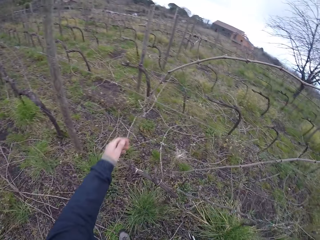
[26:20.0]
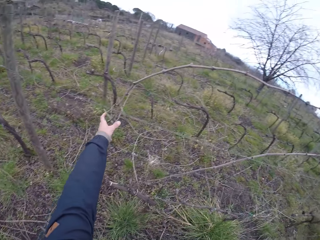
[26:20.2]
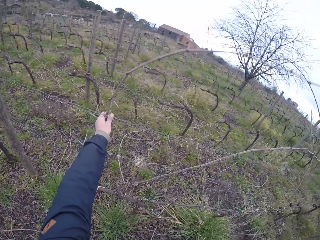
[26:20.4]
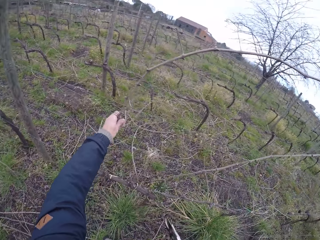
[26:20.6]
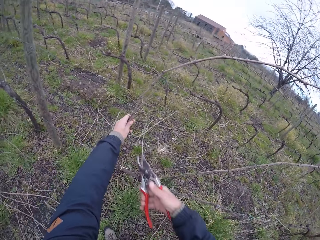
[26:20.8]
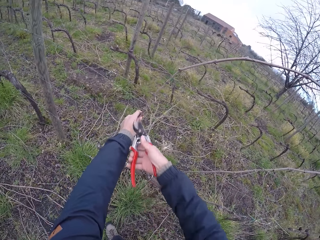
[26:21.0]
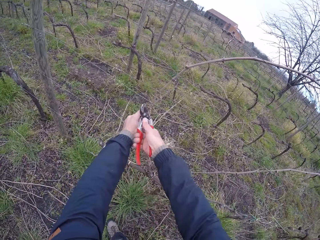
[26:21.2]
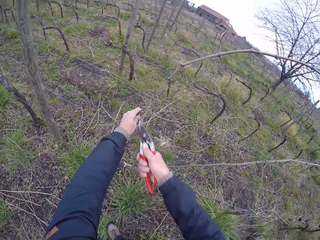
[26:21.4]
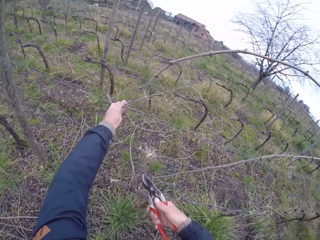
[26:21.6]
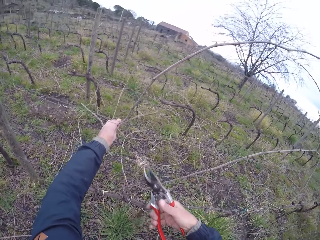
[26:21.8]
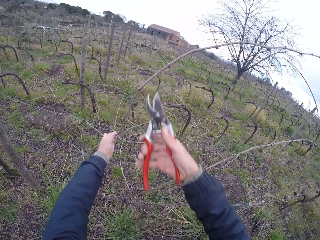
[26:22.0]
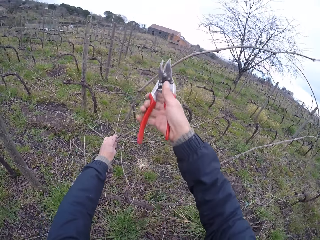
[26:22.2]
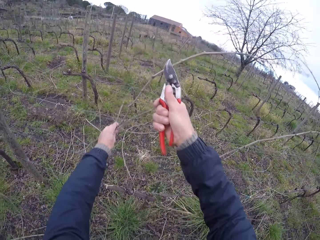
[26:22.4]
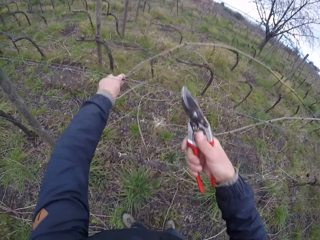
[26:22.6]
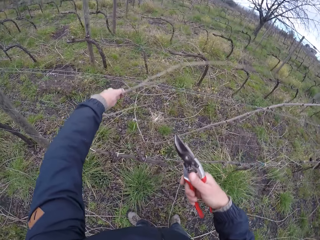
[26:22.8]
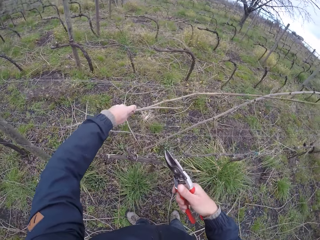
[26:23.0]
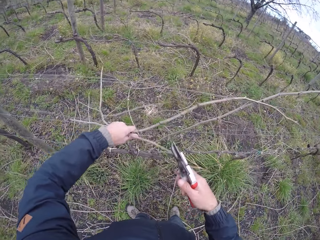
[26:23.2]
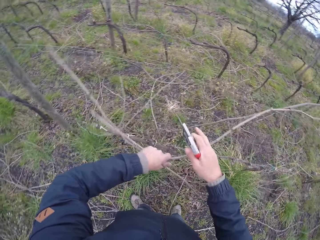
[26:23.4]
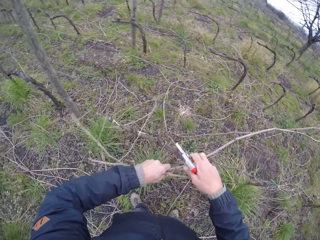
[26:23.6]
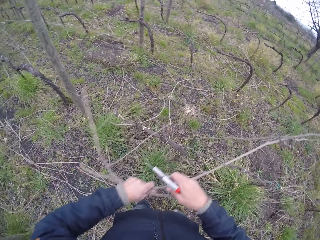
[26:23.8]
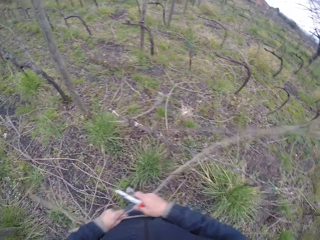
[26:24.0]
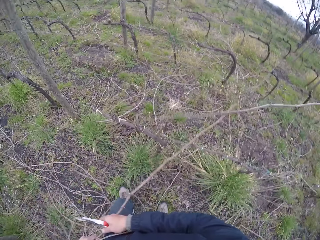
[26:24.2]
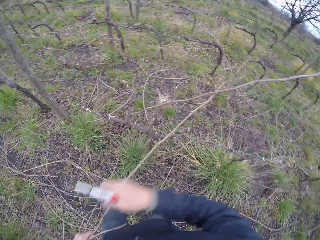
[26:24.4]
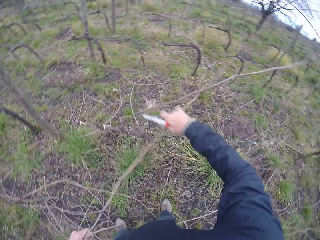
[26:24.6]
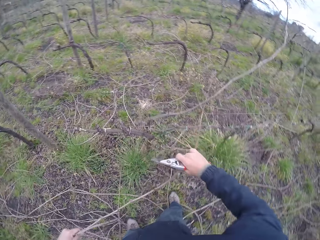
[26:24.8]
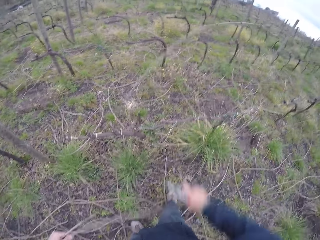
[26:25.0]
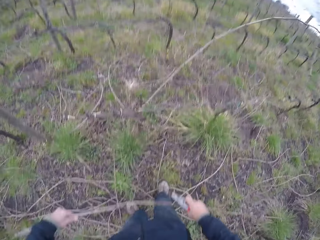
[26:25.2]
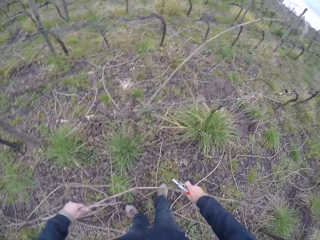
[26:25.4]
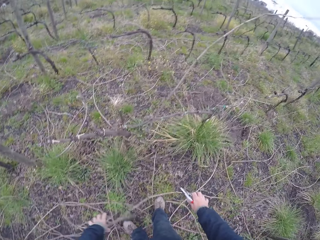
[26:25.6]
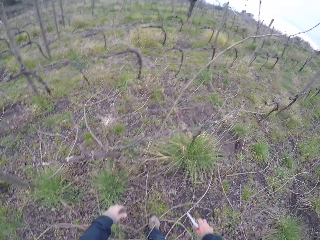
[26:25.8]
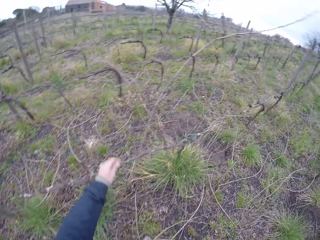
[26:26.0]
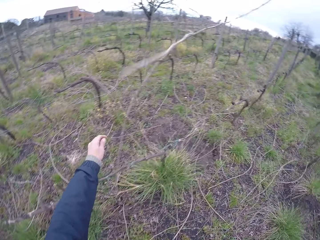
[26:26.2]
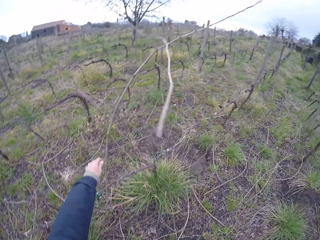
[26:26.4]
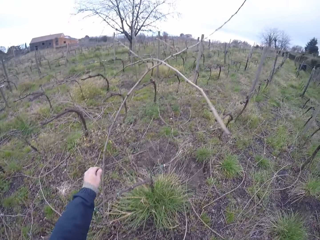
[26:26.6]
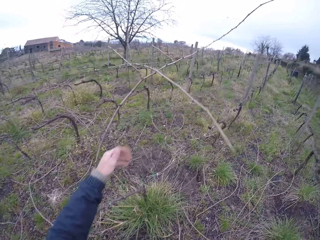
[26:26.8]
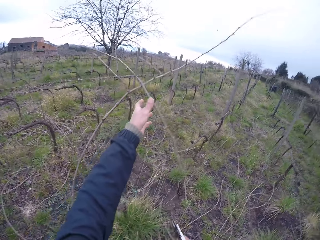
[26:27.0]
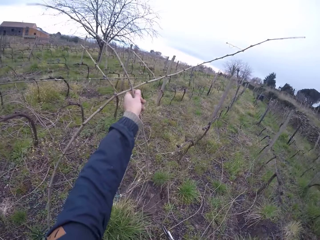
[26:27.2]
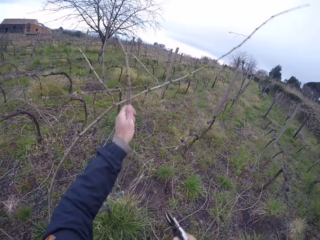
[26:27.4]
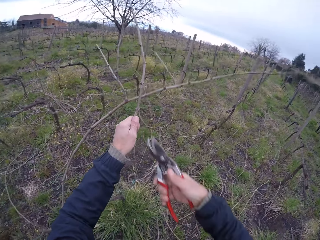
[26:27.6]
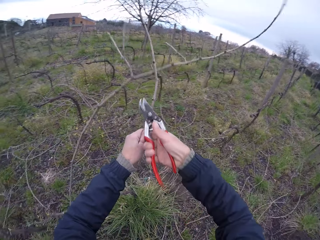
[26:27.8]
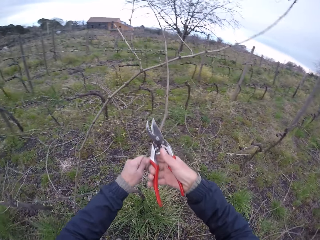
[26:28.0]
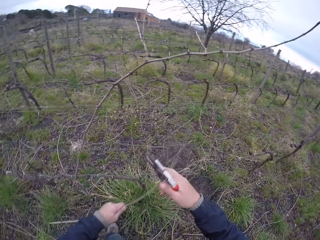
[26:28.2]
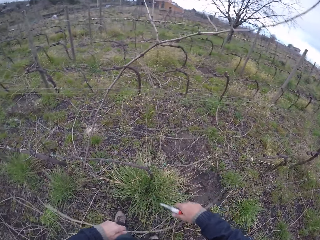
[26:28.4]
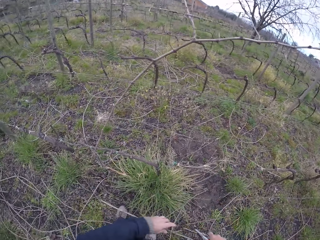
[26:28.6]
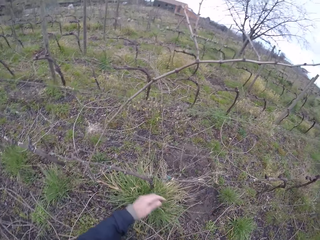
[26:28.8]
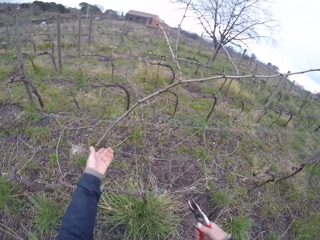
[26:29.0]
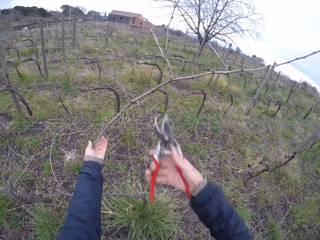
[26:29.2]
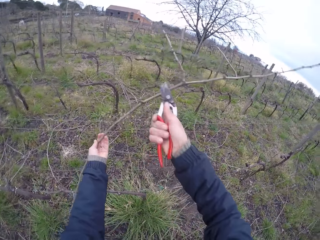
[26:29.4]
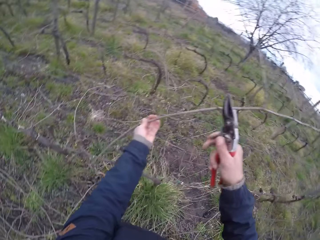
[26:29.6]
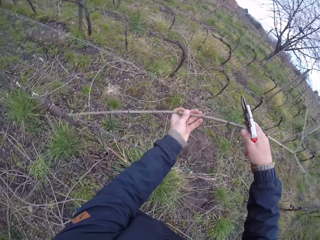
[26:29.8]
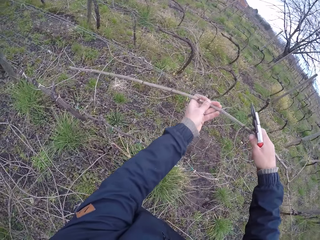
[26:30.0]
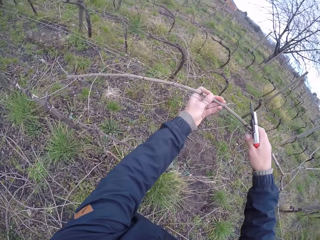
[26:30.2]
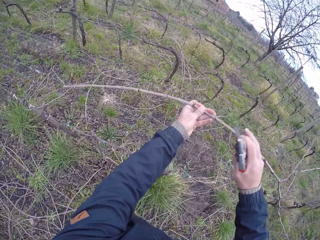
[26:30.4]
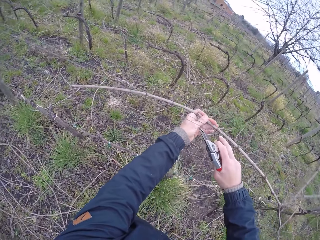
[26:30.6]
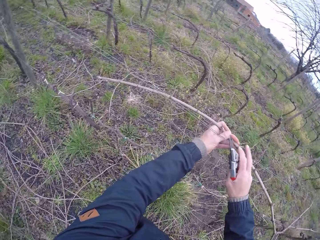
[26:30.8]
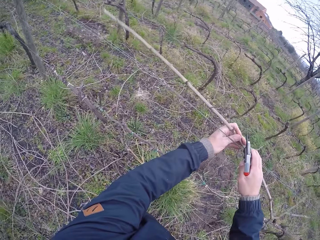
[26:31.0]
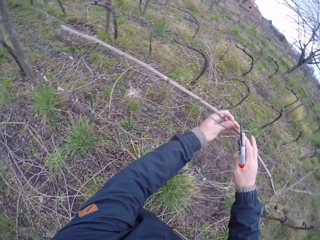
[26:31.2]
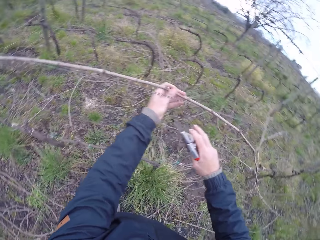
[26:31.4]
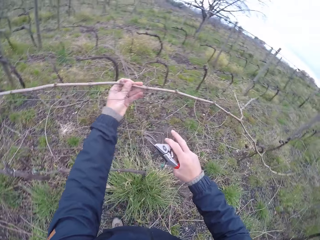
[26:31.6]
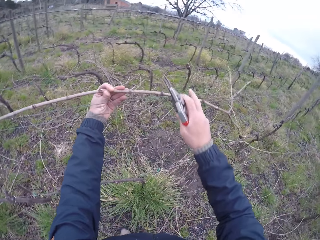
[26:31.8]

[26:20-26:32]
The camera wearer clips a twig off a barbed wire with his left hand and a plier in his right hand. He removes a tree branch on the fence with his left hand. He removes the tree branch on the fence with his left hand. He cuts the tree branch on the fence with pliers. He removes the tree branch on the fence with his left hand. He throws the tree branch on the ground. He pulls the twig off the barbed wire with his hands. He clips the twig off the barbed wire with his left hand and a plier in his right hand. He removes the tree branch on the fence with both his hands.

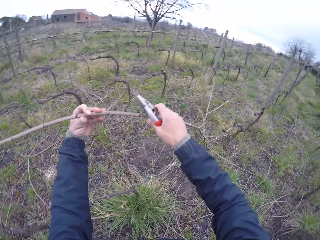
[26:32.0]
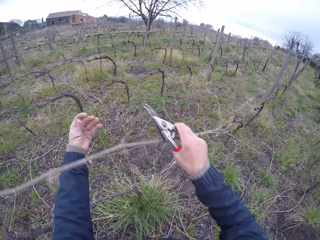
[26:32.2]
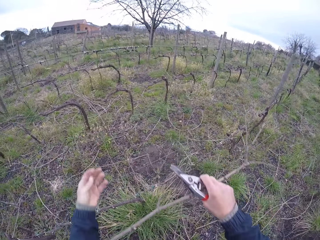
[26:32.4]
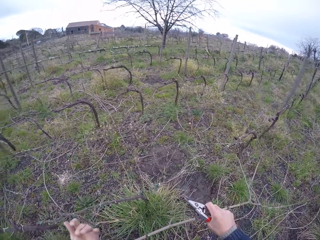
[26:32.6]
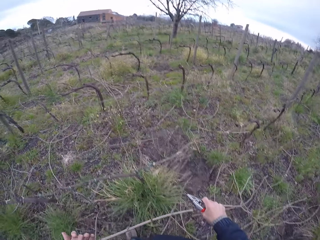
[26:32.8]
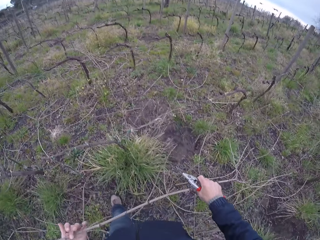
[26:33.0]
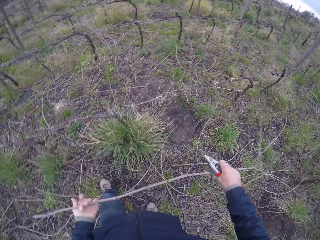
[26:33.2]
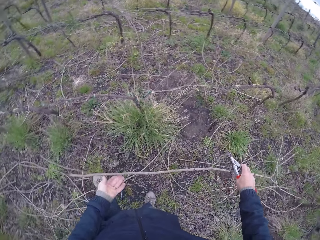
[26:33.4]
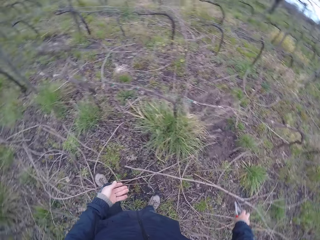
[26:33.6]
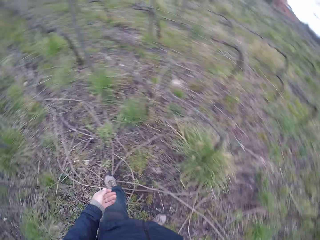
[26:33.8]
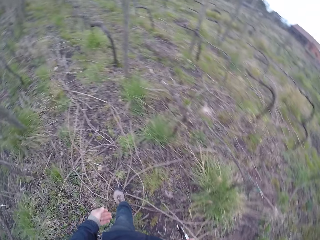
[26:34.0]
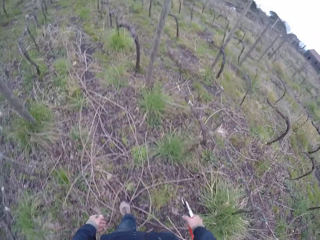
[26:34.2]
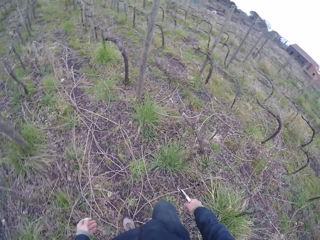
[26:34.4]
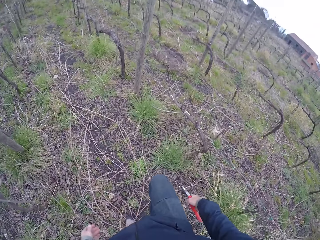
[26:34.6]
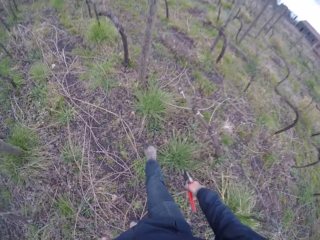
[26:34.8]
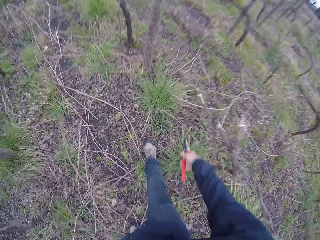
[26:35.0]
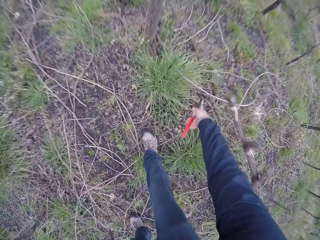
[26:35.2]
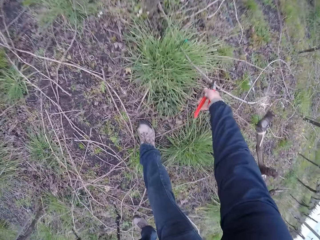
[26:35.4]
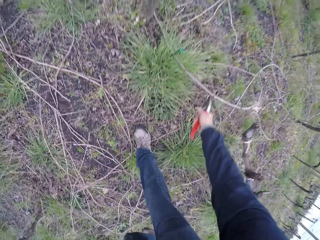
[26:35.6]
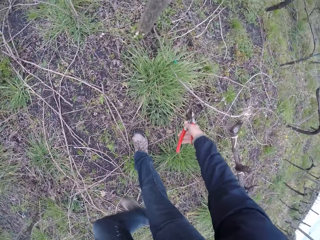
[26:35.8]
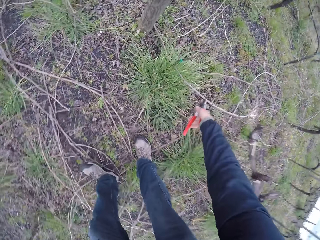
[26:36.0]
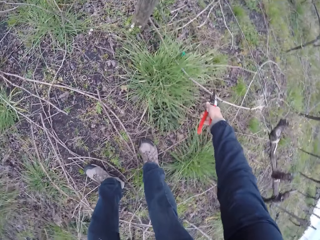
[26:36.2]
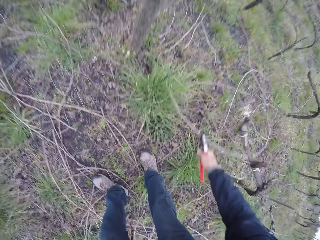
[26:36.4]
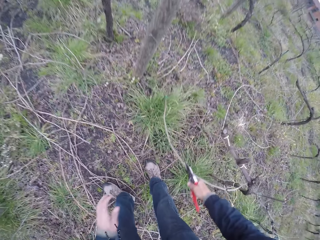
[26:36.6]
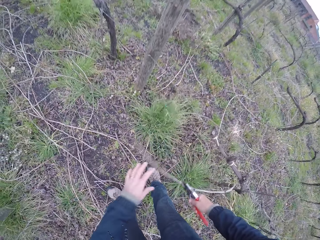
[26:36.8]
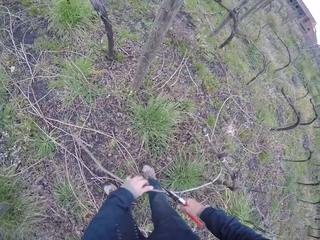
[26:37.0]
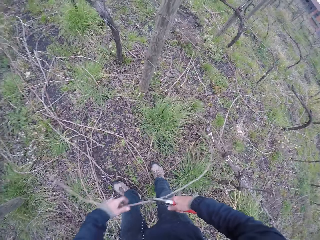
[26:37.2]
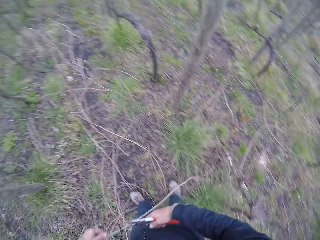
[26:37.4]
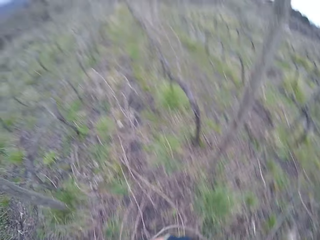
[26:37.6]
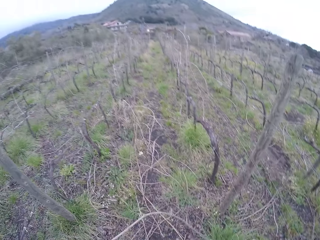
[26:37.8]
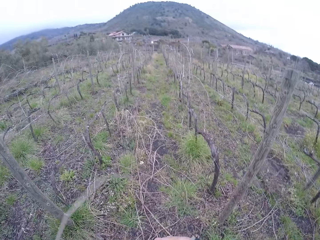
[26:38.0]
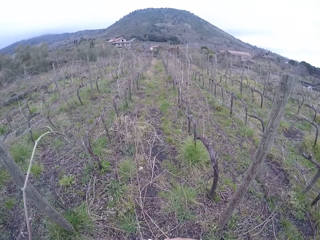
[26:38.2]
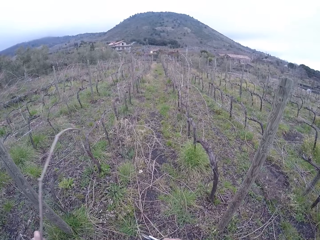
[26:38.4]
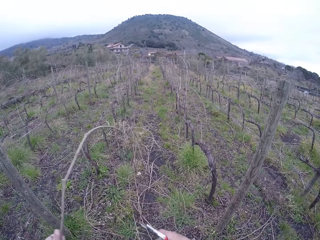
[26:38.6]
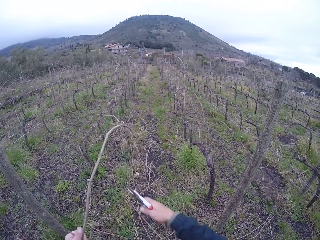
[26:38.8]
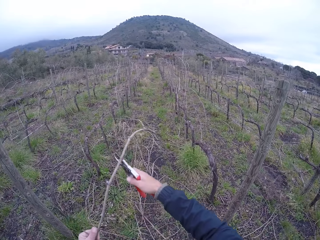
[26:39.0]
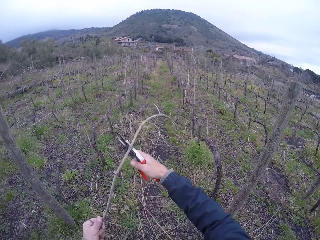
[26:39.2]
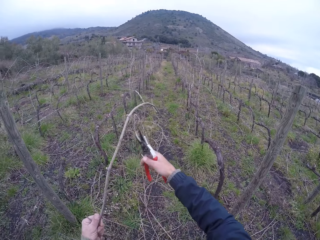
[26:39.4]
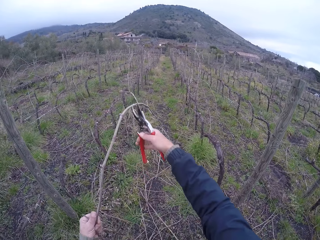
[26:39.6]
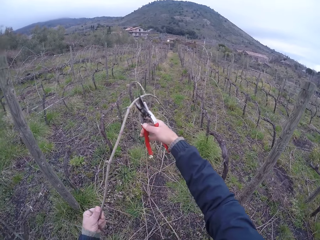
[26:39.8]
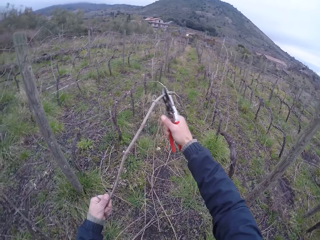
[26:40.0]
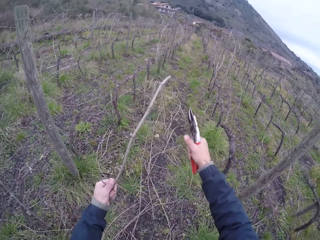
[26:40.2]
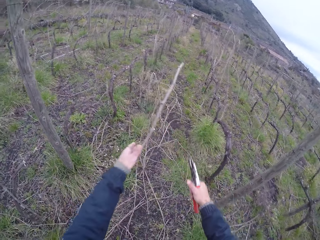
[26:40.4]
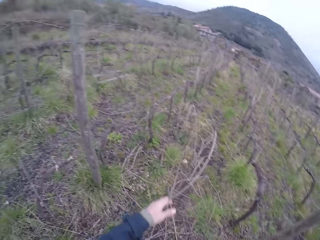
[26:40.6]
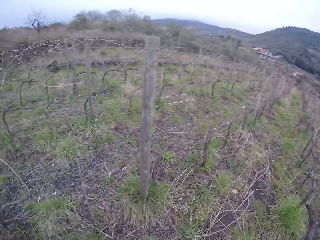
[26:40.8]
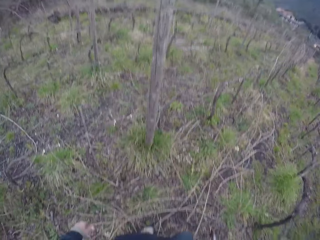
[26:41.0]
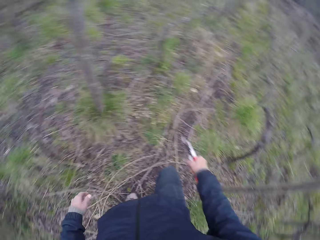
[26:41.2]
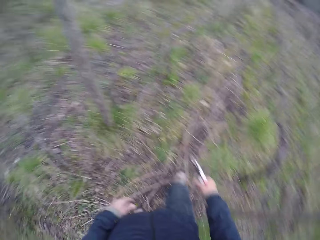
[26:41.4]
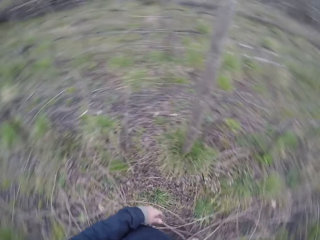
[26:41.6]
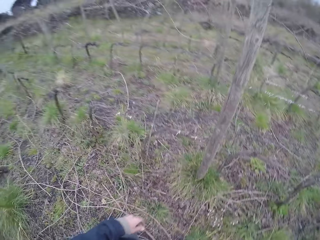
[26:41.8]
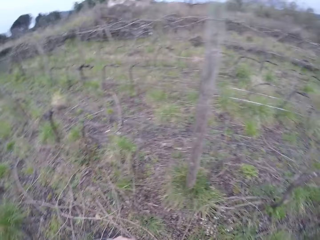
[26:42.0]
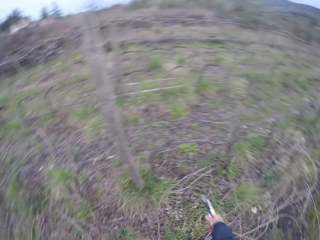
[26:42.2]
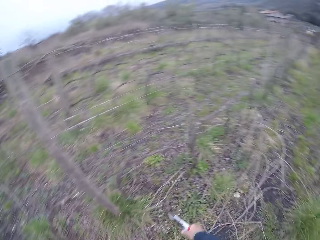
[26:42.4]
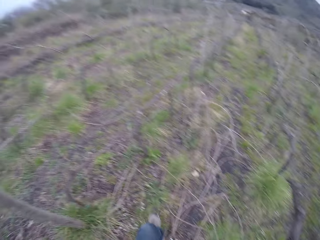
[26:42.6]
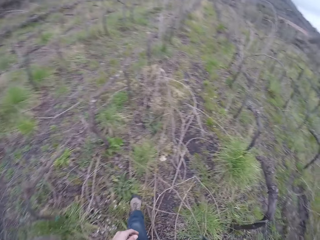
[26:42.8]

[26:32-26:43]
The camera wearer removes a tree branch on the fence with his right hand. He throws the tree branch on the ground and walks on the farm. He clips a twig off a barbed wire with his left hand and a plier in his right hand. He removes a tree branch on the fence with his left hand. He clips off part of a twig in his left hand with the plier in his right hand. He throws away the twig in his left hand on the ground. He looks around the farm.
